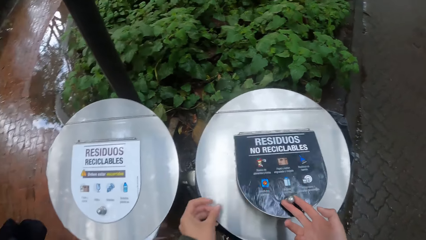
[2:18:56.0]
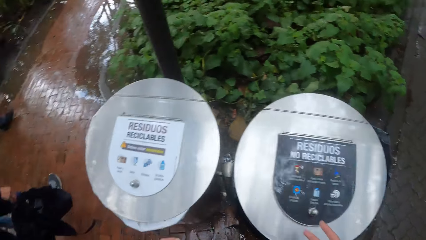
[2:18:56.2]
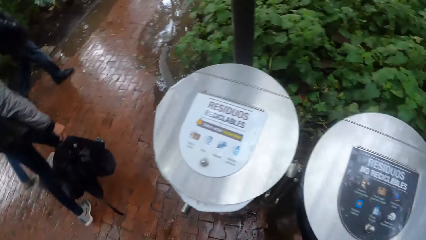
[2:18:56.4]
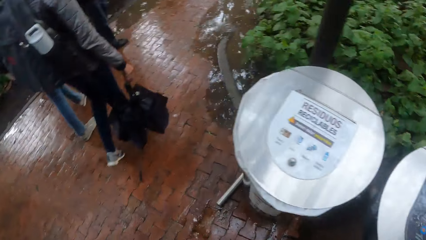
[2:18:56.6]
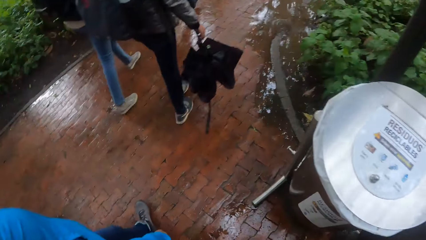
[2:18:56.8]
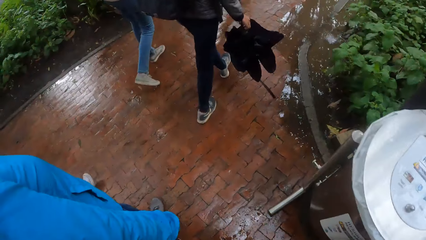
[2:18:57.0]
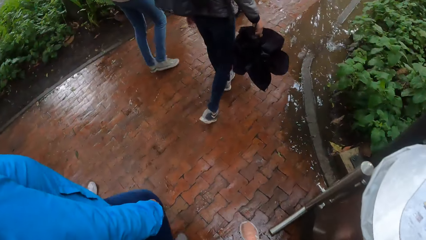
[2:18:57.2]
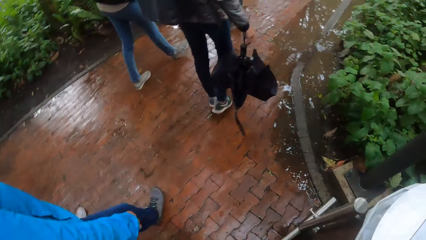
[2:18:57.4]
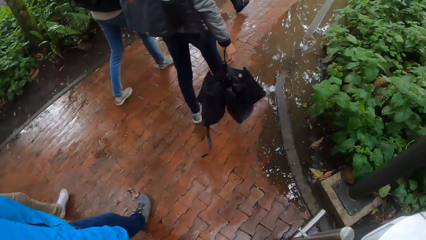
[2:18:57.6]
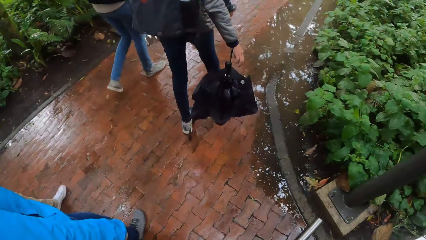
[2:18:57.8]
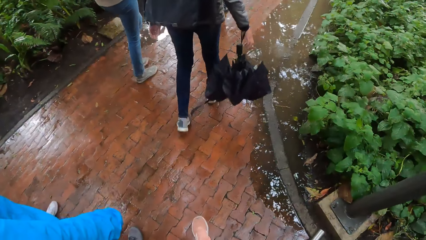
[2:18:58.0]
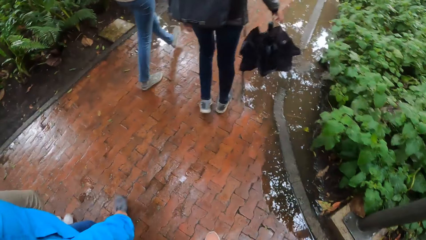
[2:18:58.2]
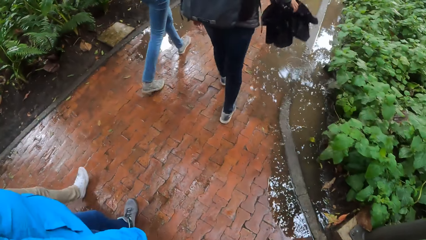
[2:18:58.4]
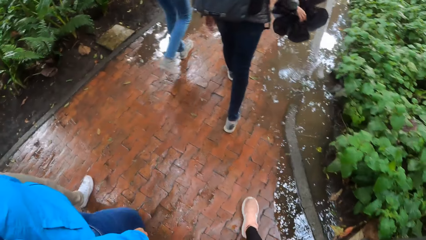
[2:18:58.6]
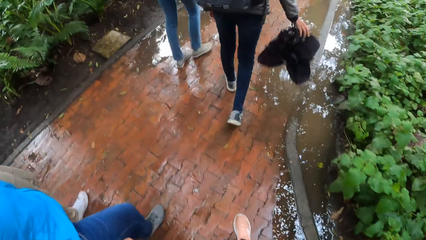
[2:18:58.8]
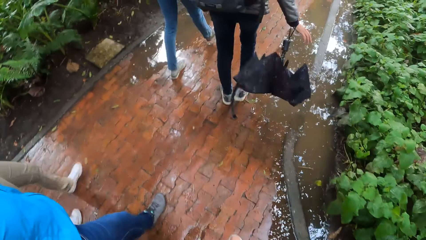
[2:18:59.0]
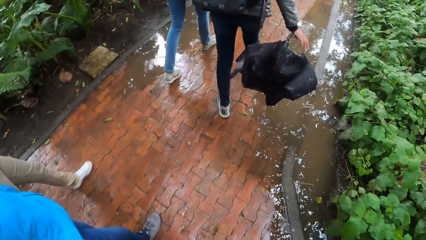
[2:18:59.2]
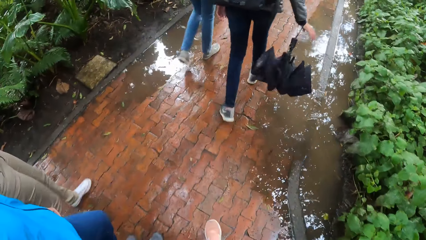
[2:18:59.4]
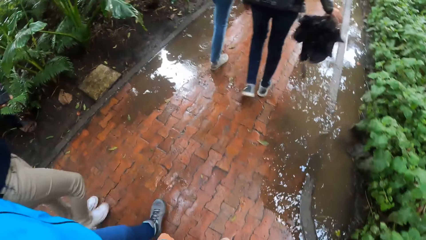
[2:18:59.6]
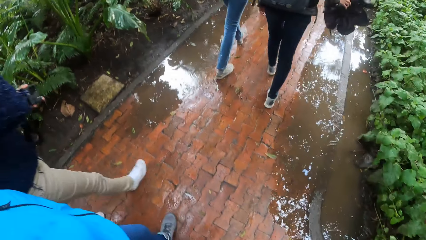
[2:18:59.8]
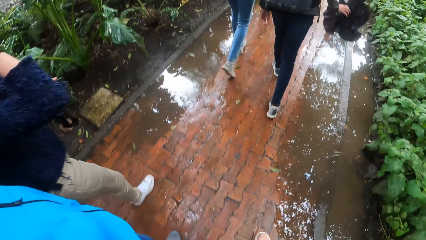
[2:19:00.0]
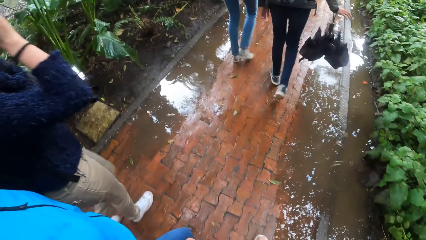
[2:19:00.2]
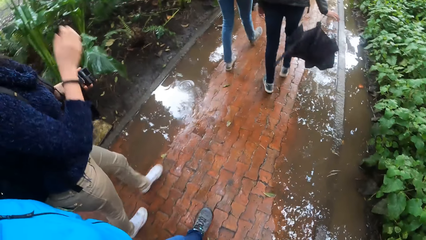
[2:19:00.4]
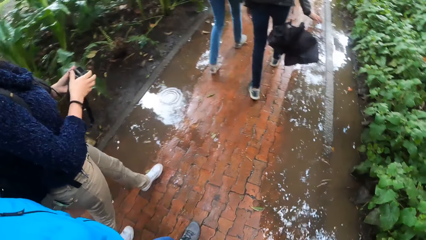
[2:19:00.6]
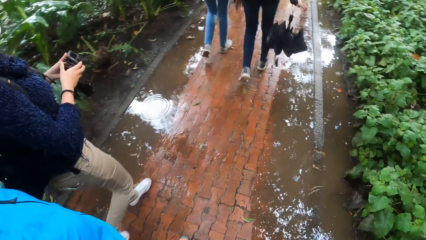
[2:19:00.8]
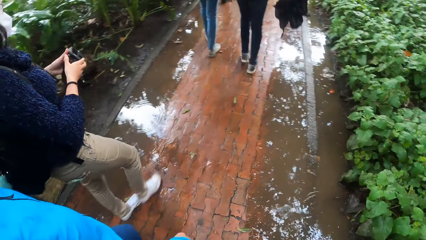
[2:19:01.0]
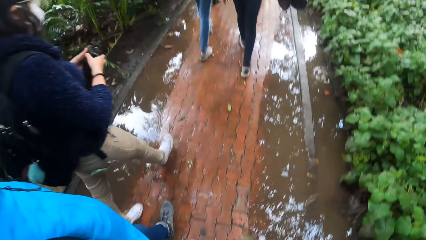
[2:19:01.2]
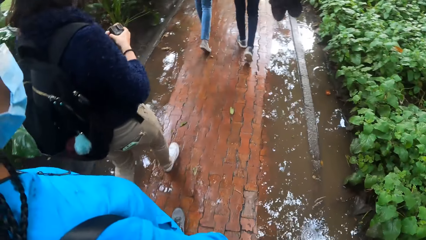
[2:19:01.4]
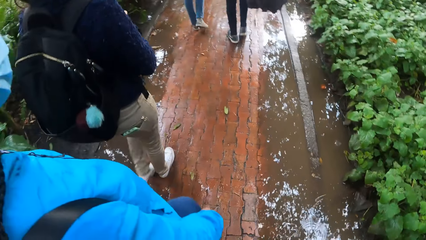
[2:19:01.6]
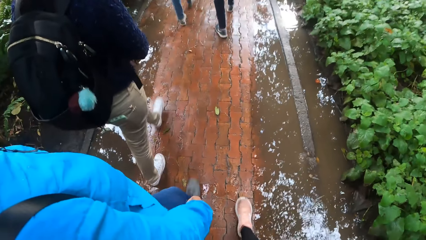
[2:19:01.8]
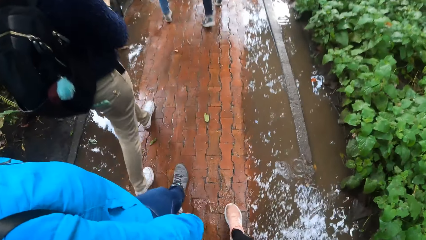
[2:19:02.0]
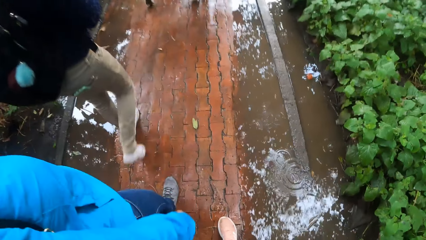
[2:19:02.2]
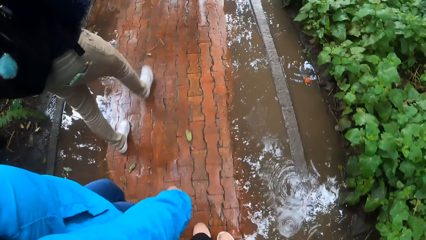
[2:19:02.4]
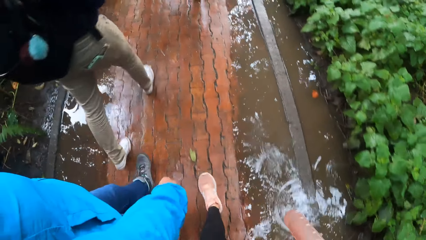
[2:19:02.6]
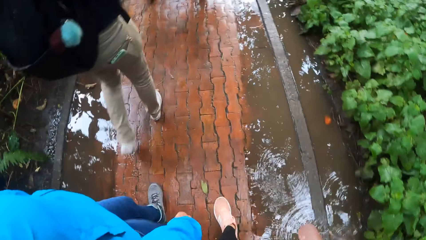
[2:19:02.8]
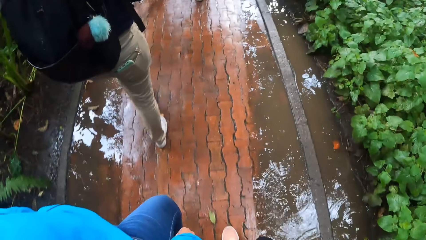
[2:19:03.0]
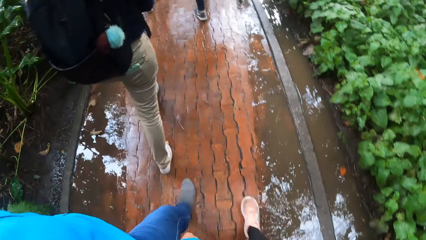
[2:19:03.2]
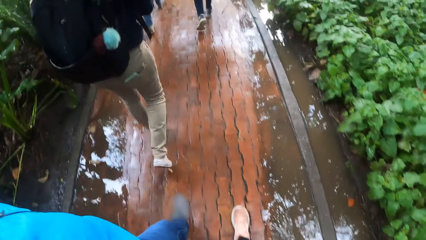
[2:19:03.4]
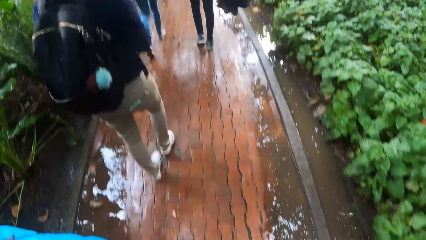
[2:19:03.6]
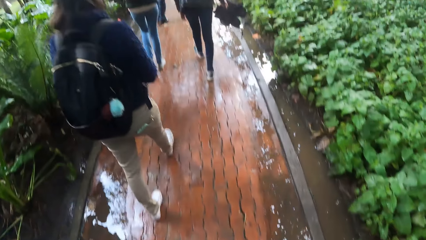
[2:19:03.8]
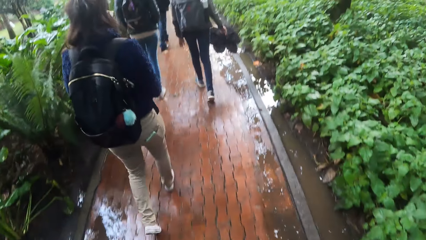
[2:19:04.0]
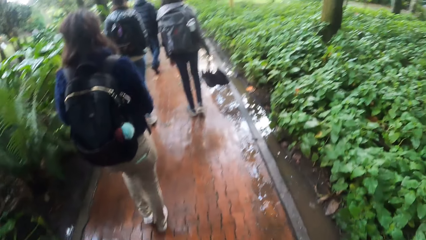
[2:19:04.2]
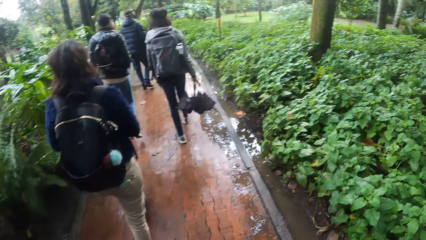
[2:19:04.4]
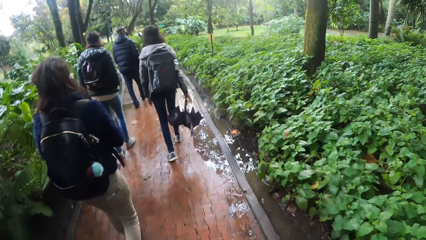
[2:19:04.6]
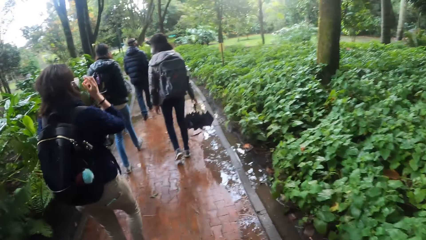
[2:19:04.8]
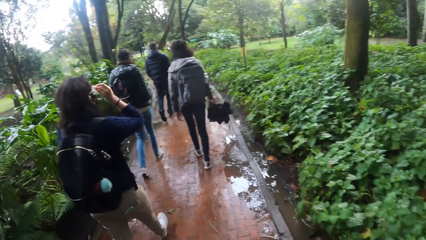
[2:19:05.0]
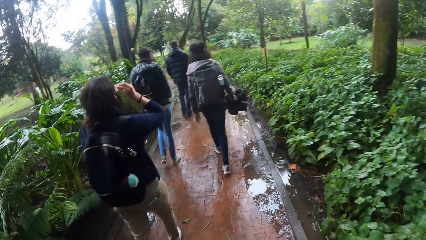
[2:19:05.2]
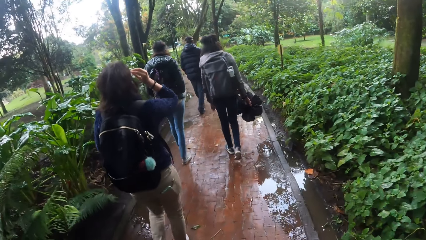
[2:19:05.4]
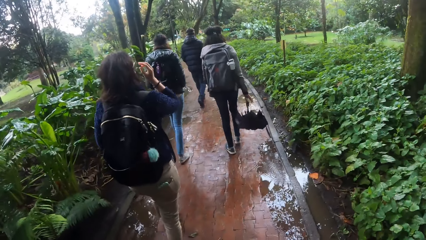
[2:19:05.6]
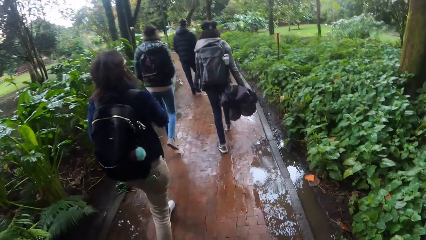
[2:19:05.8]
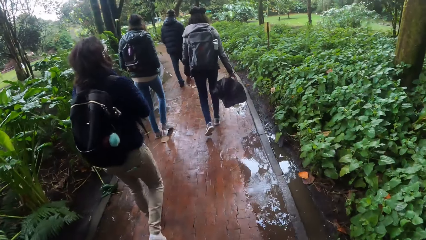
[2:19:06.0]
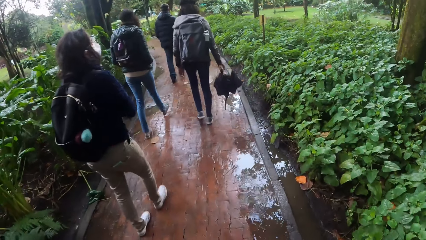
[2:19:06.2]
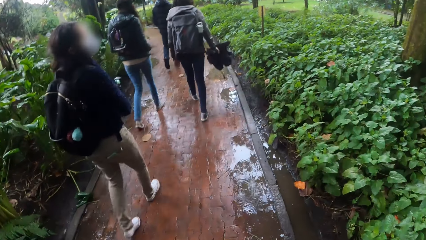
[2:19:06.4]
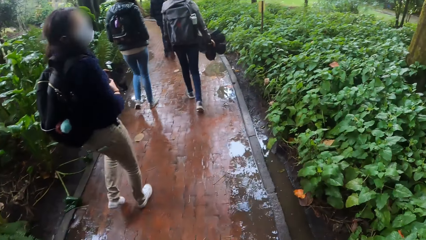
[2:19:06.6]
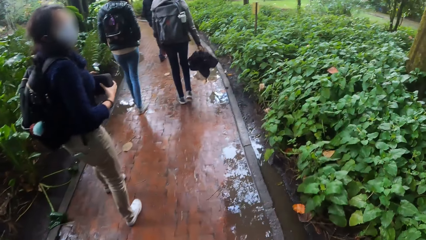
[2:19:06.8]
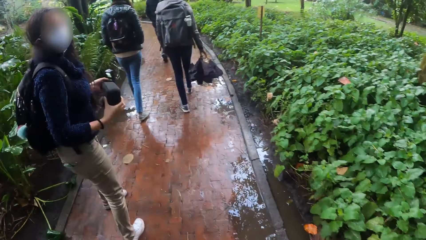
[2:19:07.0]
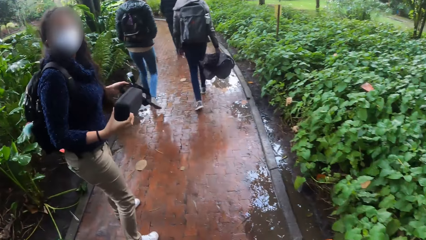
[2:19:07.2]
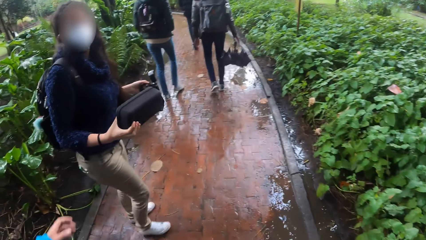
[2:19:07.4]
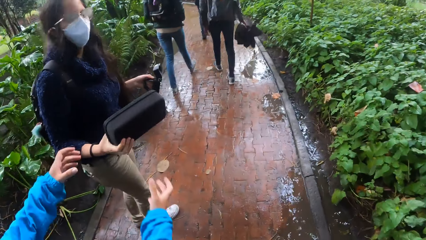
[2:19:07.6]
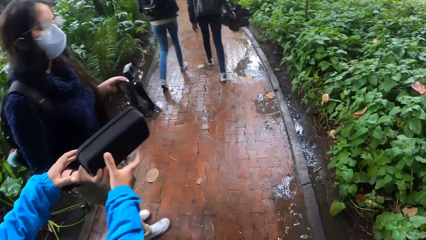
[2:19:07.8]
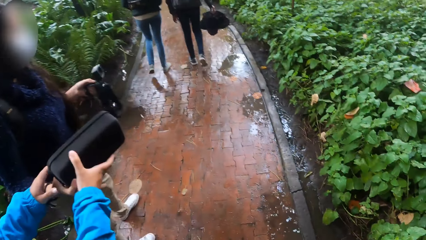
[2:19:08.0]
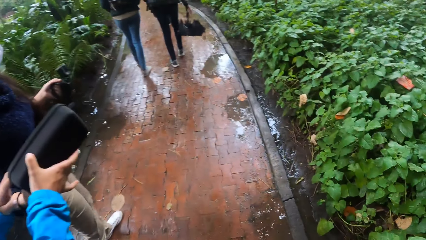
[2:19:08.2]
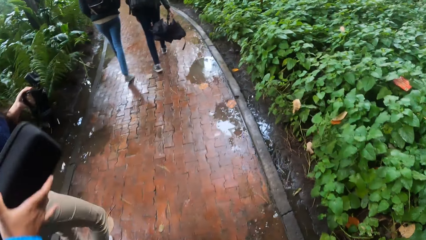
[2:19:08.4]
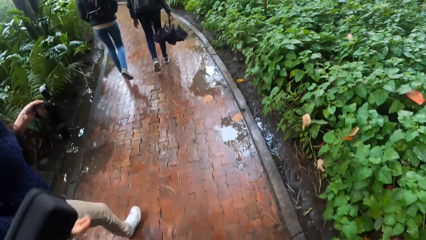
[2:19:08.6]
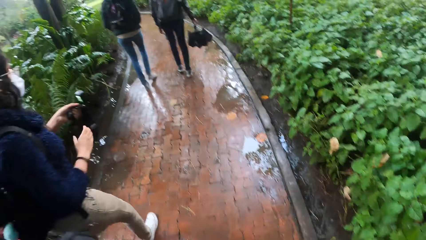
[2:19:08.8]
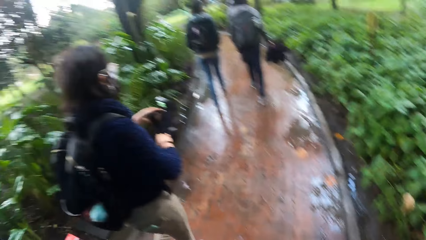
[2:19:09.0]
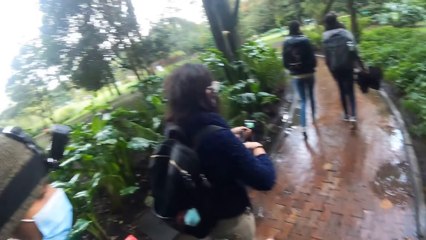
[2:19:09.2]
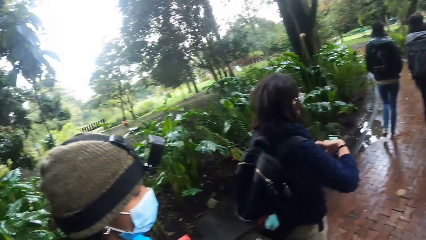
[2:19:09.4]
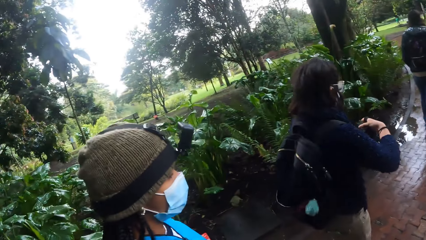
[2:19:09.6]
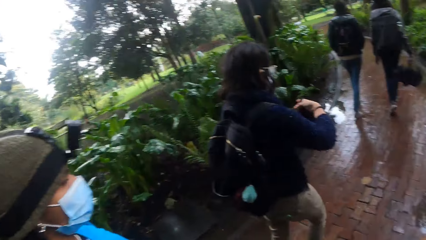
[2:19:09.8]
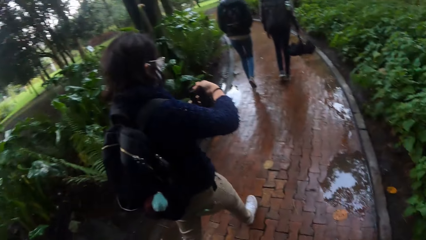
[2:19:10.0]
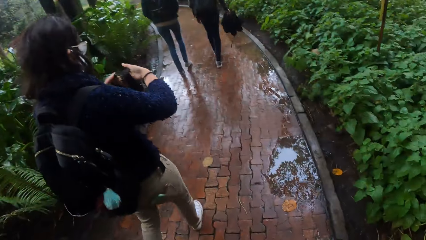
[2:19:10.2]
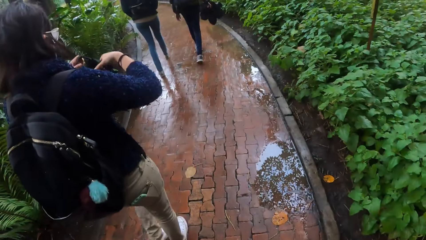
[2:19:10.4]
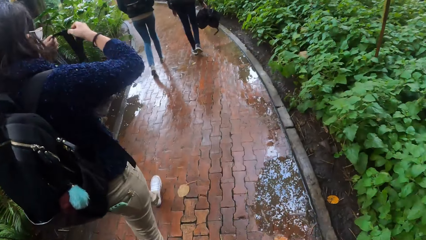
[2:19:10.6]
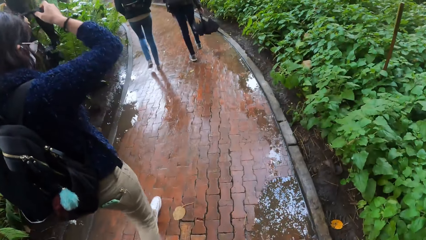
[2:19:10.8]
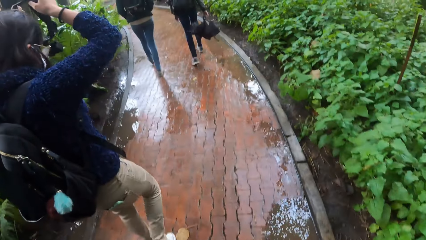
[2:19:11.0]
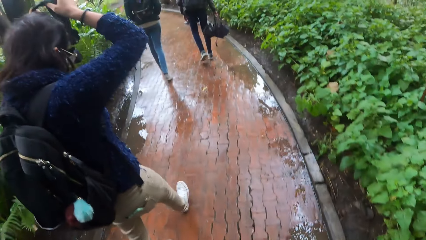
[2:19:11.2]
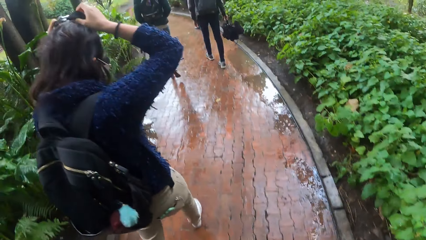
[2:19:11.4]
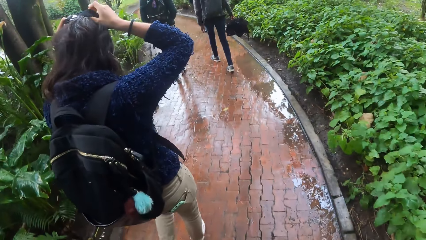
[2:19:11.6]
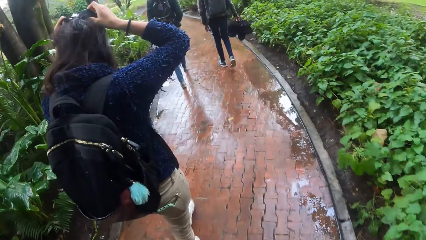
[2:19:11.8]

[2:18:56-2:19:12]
The camera wearer puts a paper in the dustbin with her left hand. She walks with the women and the man. A woman gives another woman a purse with her right hand. The other woman takes the purse from the first woman with both hands. The first woman wears the camera on her head with both hands.
